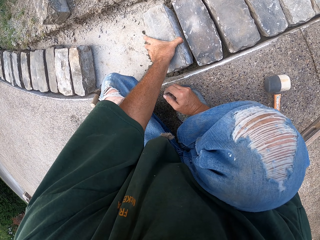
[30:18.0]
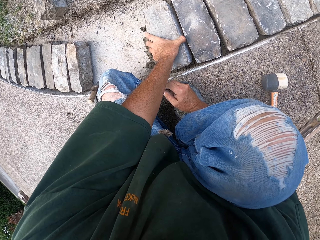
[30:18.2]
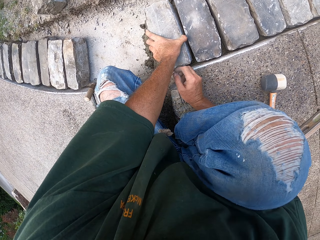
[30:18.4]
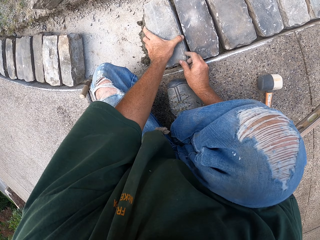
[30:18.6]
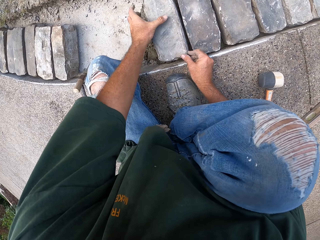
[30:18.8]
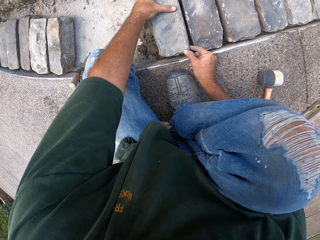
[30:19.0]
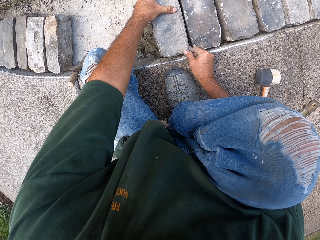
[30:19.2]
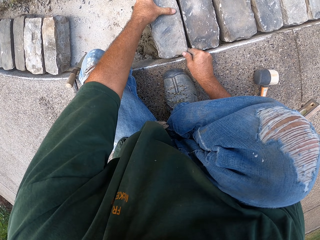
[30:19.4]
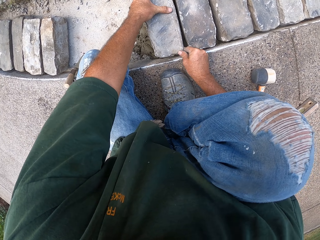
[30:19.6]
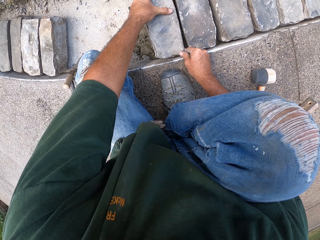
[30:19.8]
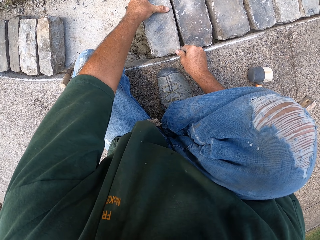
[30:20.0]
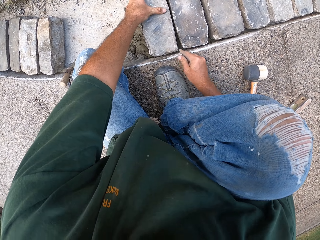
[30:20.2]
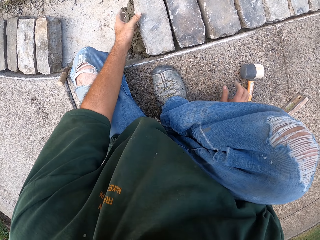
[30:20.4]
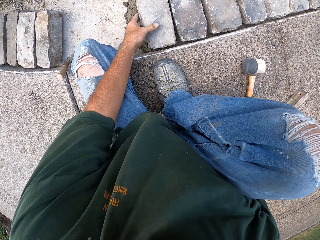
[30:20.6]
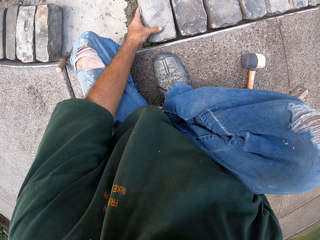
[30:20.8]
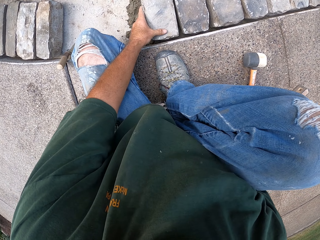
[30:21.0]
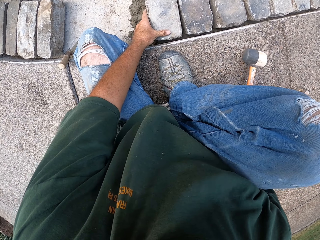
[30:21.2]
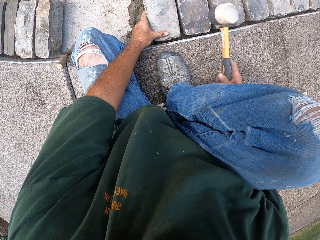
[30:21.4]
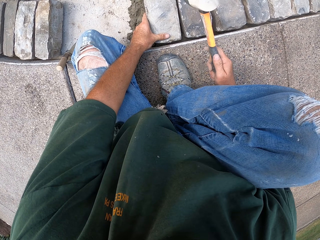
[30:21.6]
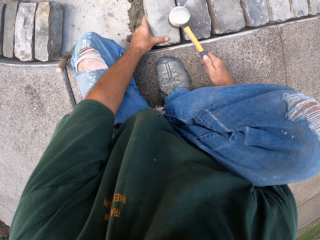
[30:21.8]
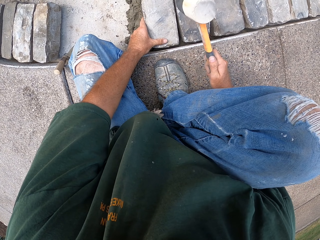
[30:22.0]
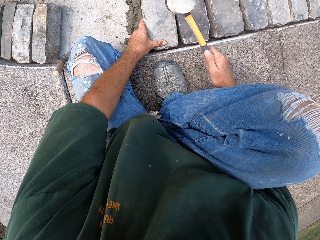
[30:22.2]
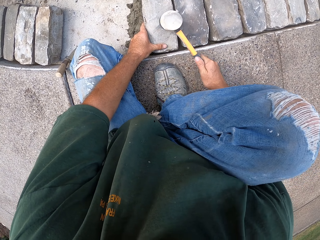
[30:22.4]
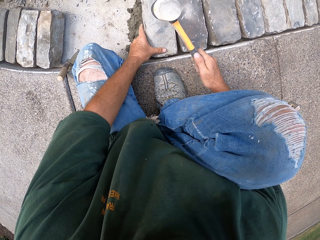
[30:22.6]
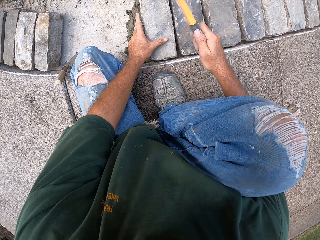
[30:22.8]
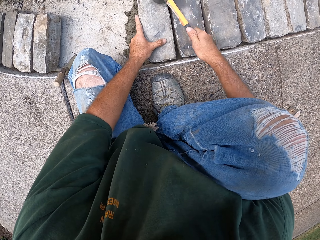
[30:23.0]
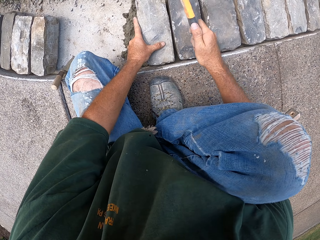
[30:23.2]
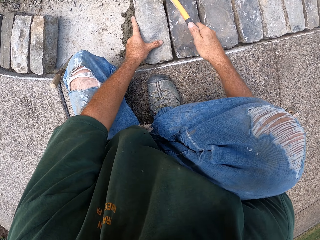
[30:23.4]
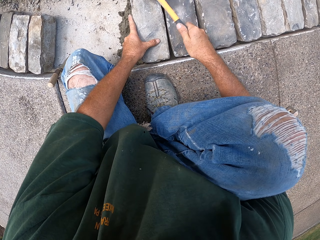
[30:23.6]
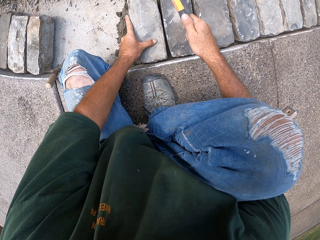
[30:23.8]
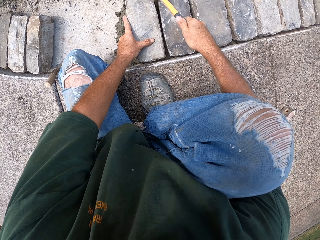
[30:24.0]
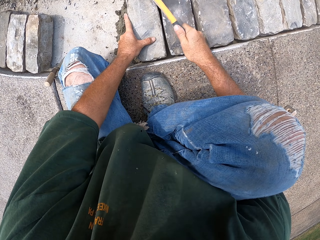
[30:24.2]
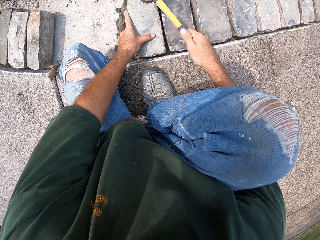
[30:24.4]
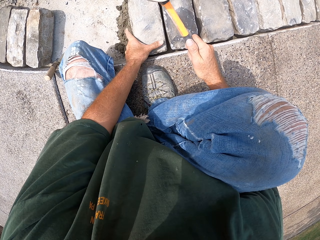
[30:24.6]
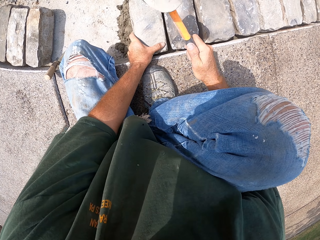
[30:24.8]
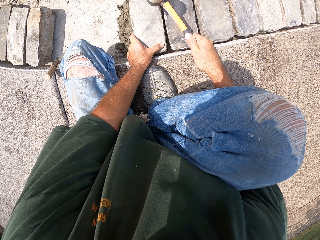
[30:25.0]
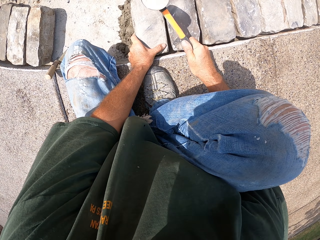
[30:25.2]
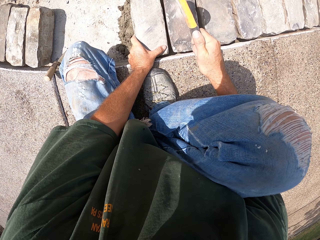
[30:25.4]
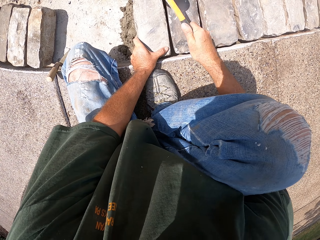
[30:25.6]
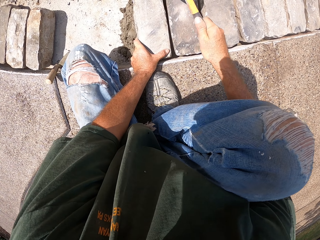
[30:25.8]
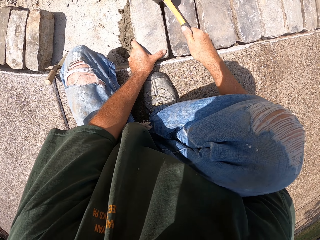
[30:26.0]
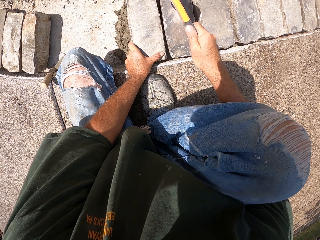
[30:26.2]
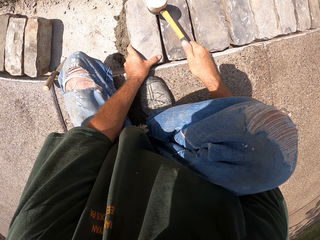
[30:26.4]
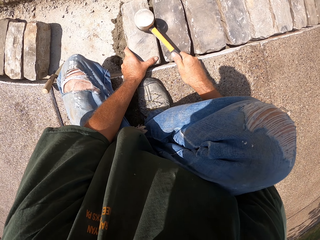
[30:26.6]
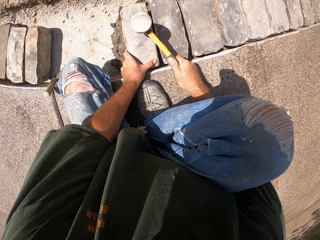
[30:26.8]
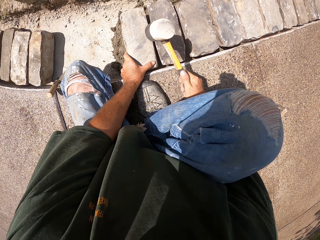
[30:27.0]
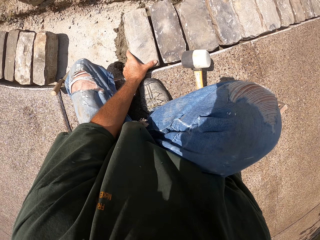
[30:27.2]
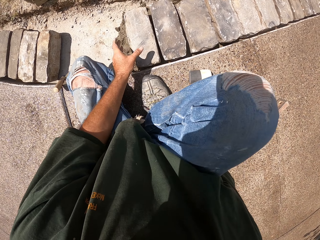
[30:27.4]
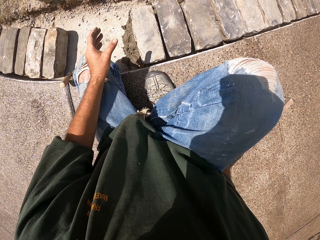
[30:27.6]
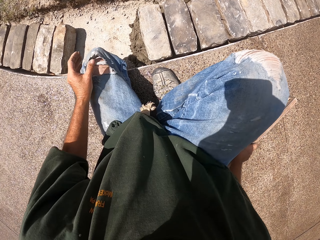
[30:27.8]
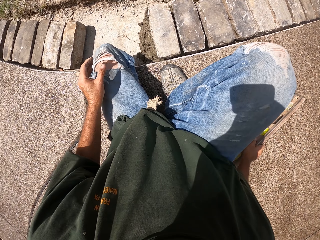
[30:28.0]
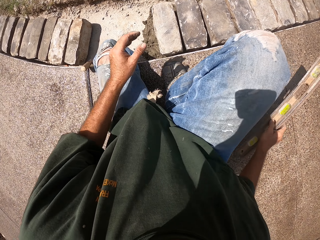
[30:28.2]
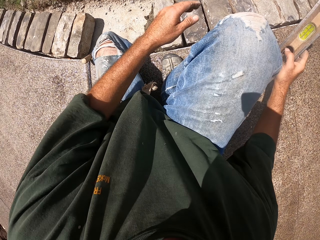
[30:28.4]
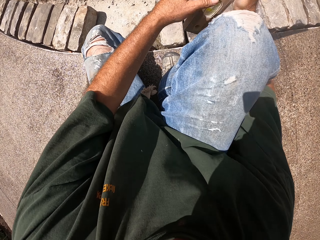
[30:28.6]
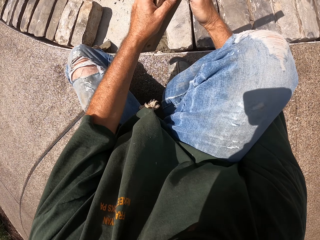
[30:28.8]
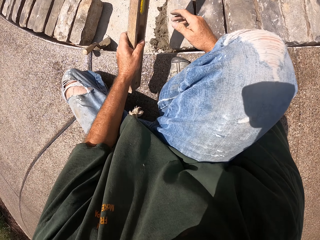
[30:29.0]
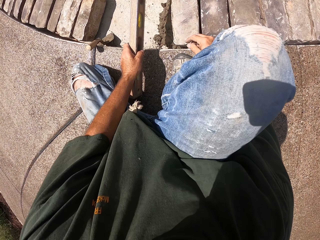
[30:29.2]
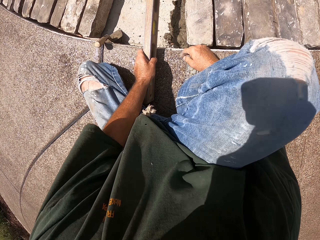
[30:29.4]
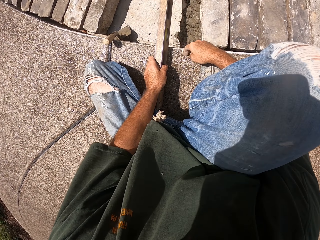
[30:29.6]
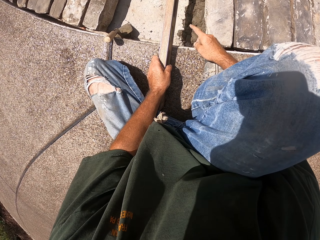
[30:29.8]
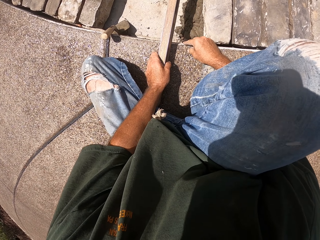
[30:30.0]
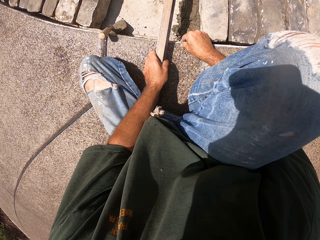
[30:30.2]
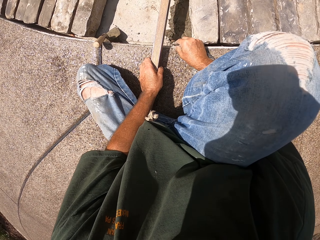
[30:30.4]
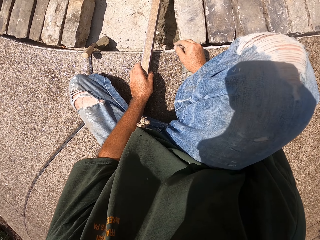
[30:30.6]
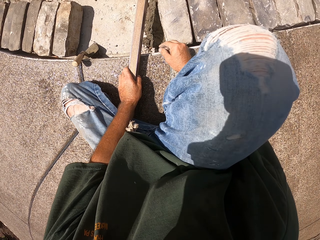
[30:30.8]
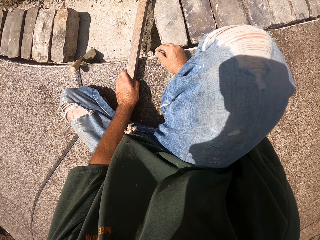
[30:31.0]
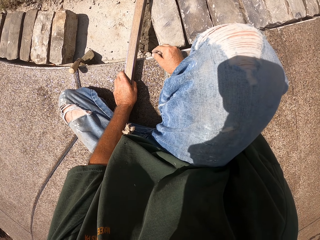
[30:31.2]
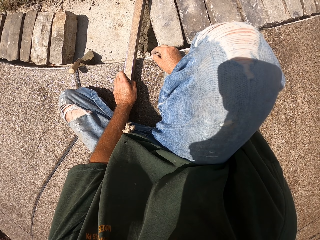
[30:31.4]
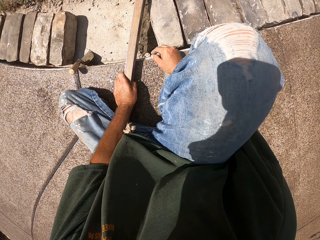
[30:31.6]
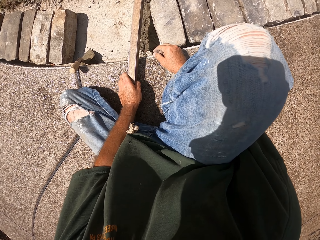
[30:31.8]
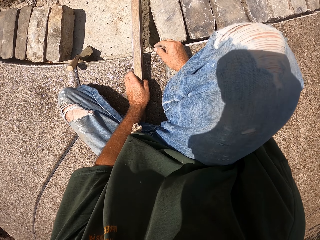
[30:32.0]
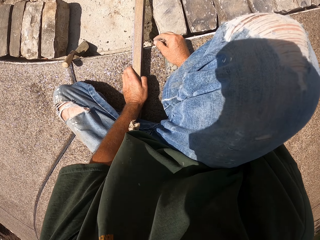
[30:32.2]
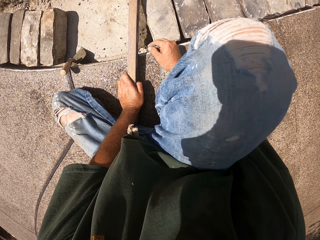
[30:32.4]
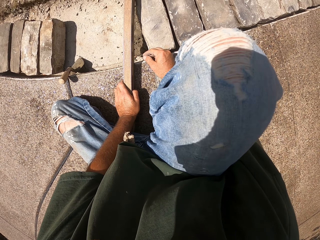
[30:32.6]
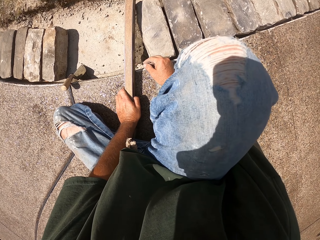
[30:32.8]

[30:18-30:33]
The camera wearer picks up a hammer. They hit the brick with the hammer. They pick up a spirit level. They put the spirit level on the brick. They check the level with the level balance.

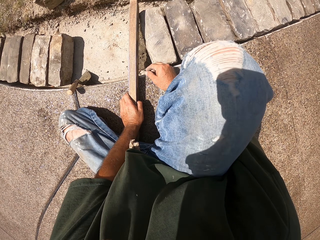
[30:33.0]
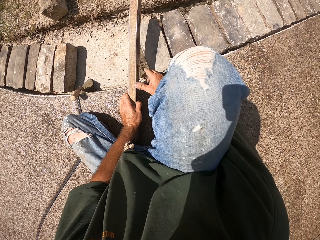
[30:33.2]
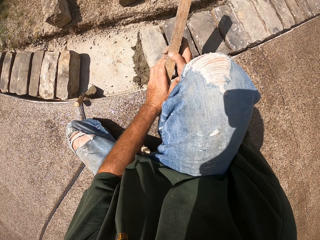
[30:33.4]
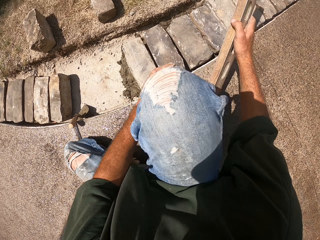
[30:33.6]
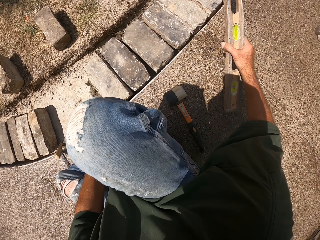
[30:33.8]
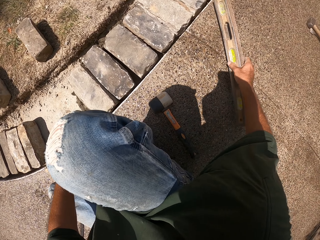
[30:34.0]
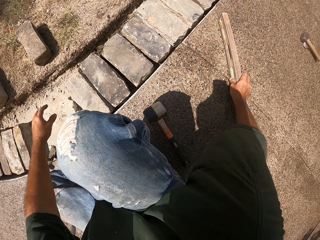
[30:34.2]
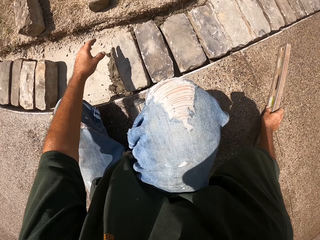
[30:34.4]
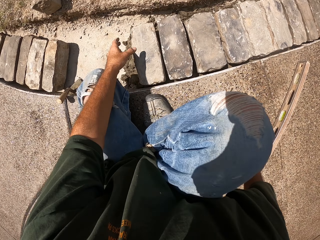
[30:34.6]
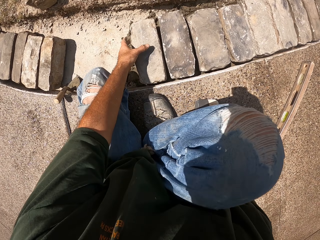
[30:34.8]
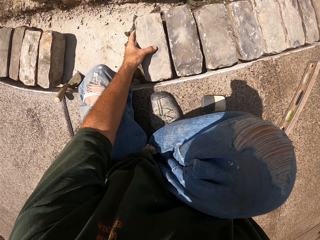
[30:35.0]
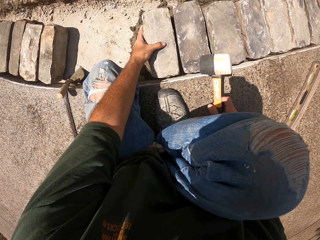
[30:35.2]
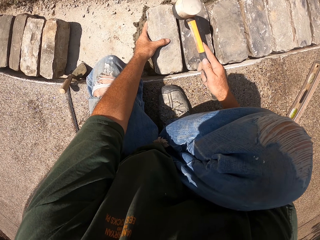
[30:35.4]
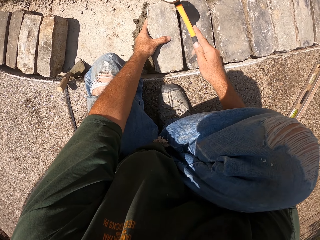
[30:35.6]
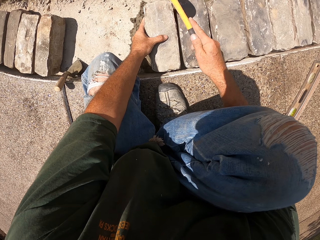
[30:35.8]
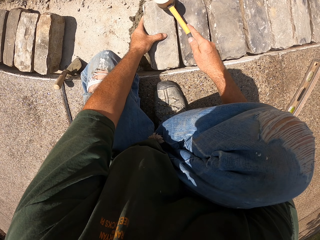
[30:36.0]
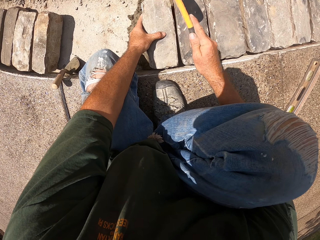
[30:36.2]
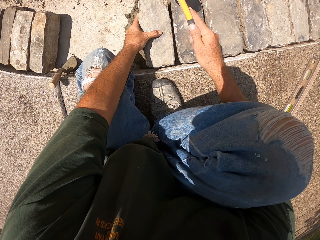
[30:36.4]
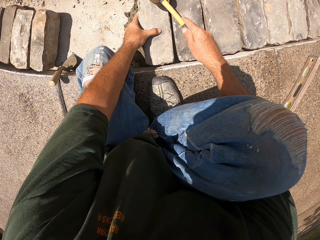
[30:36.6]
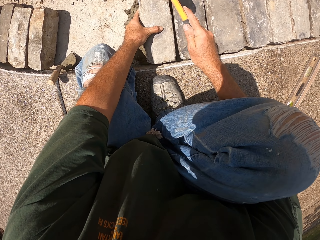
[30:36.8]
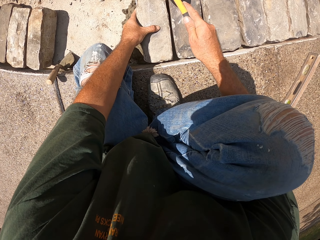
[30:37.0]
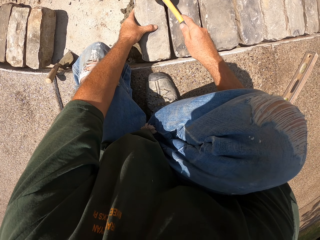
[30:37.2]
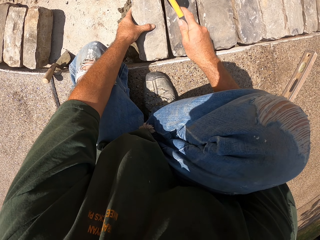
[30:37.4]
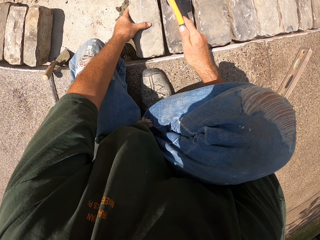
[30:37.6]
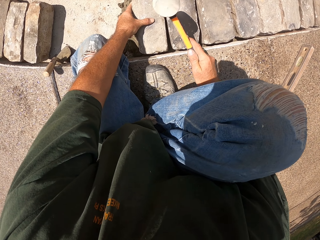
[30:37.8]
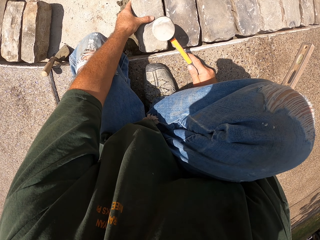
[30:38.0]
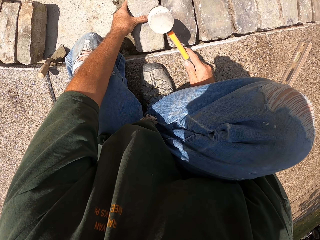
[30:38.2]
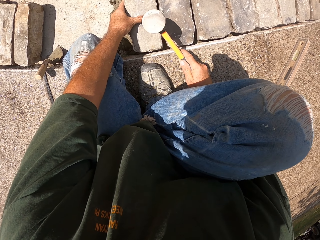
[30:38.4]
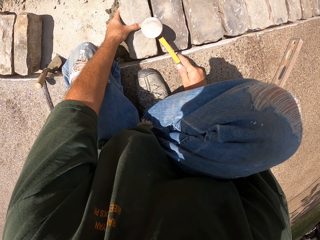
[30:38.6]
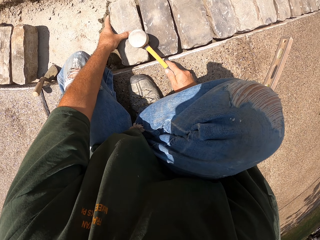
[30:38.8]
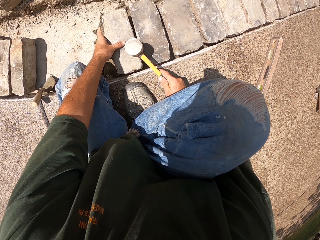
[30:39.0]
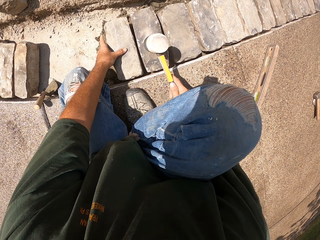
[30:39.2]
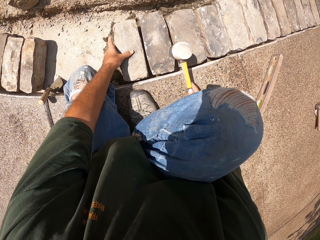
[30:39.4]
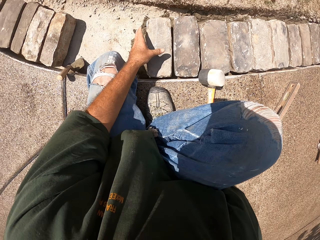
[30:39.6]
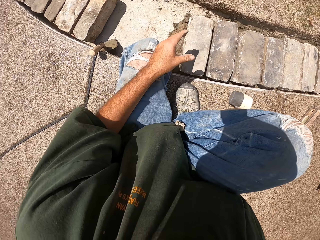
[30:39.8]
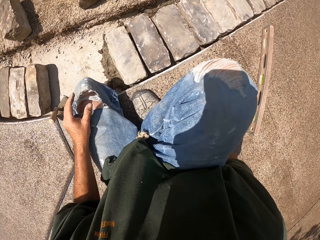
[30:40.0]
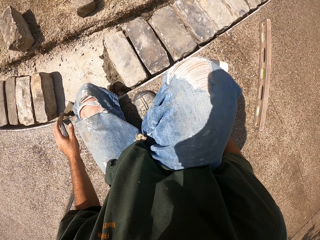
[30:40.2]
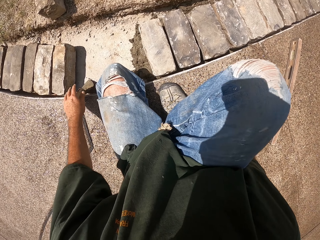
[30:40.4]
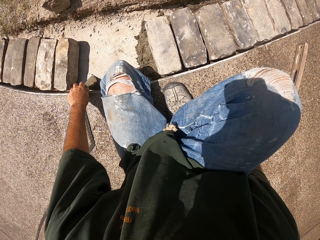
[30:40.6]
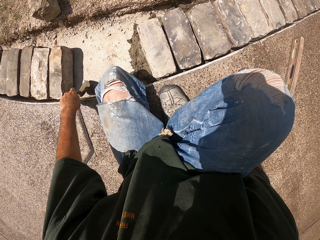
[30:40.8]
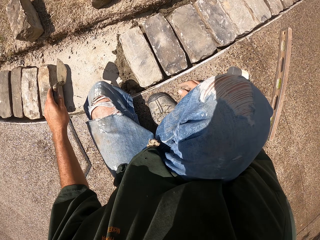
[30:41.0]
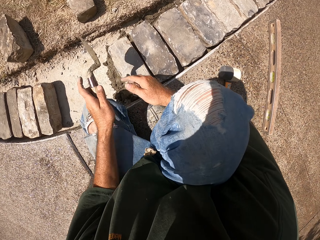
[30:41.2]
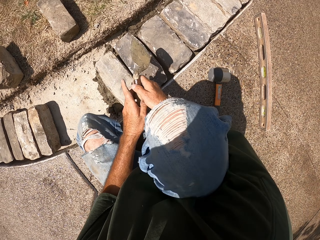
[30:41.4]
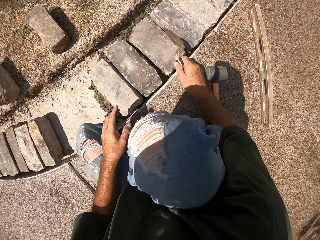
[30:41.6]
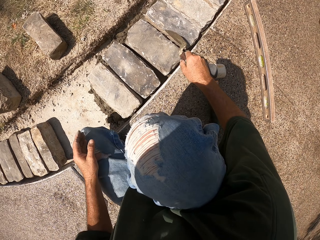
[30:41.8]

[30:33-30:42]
The camera wearer drops the spirit level. They hit the brick with a hammer. They drop the hammer. They pick up a masonry trowel.
